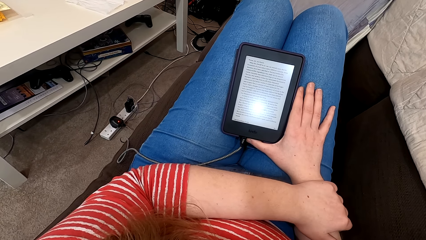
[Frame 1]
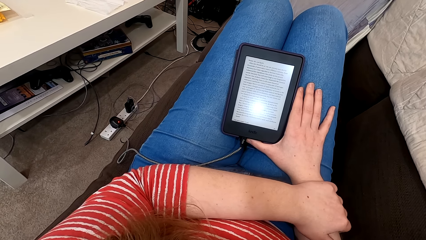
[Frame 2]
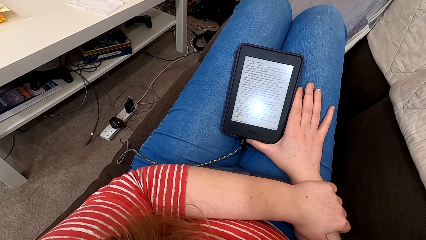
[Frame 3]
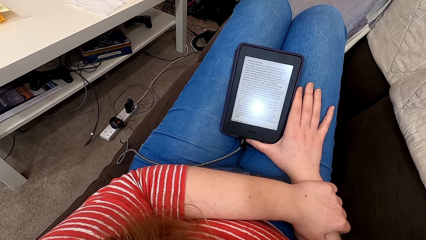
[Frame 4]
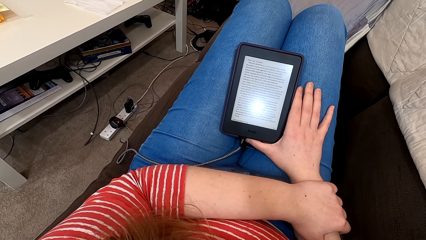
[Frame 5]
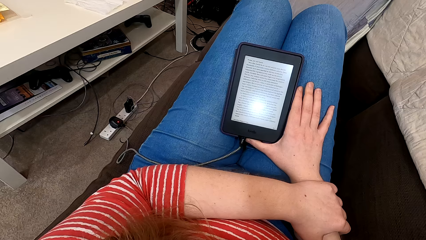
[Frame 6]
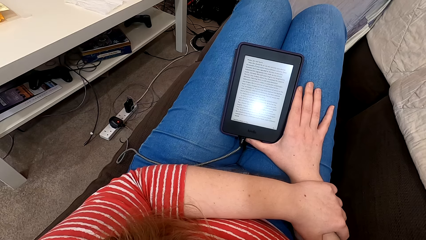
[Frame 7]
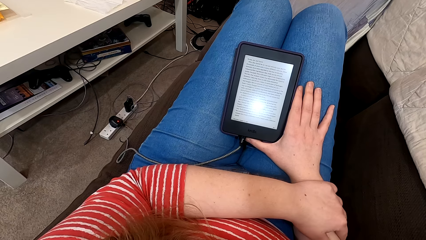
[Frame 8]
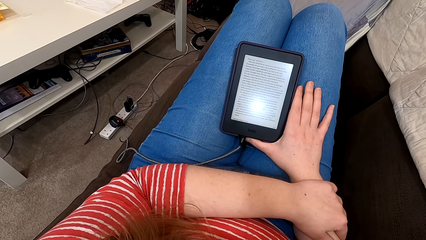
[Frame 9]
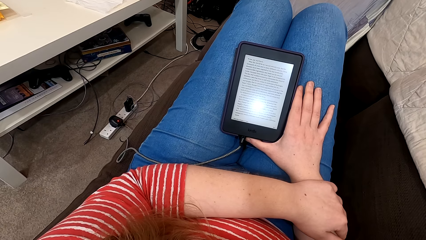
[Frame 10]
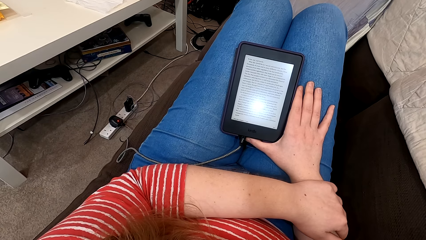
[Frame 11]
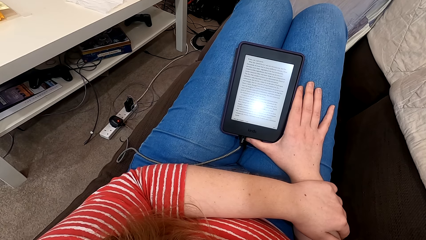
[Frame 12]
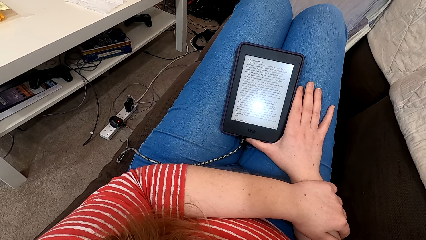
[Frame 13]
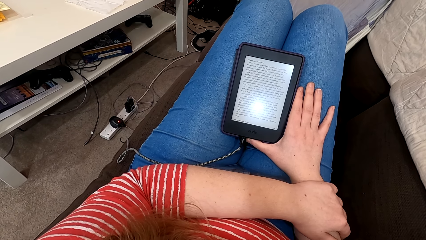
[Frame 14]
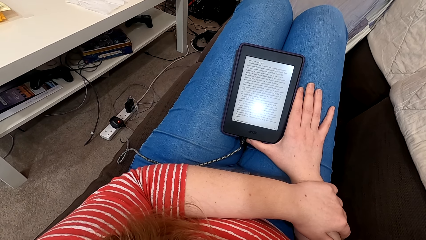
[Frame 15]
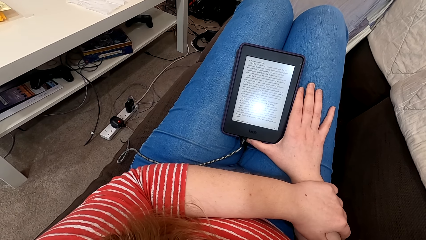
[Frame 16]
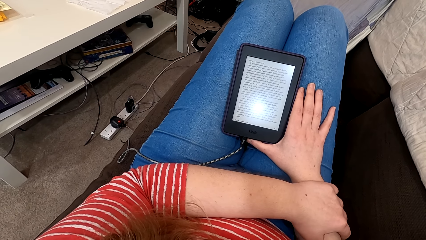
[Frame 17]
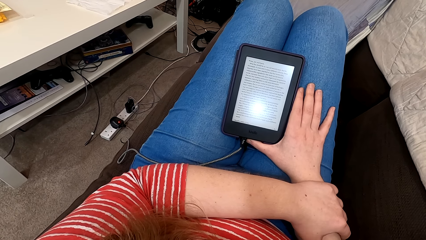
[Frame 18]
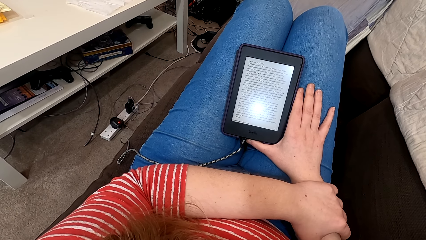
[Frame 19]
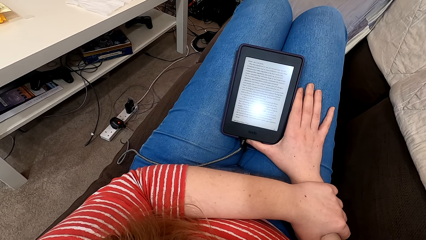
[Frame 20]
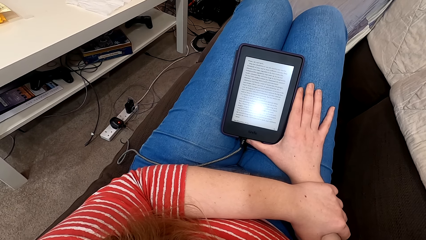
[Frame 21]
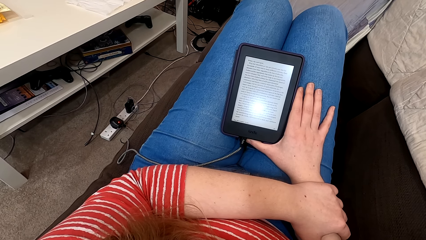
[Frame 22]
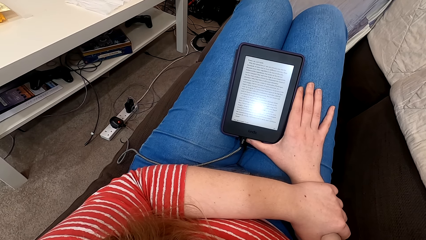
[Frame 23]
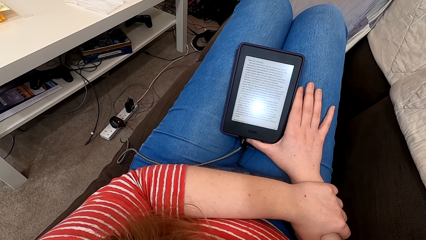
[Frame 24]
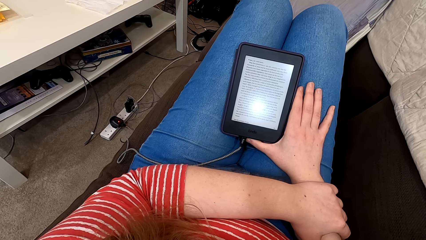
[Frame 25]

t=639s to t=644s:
The camera wearer reads from the tablet.

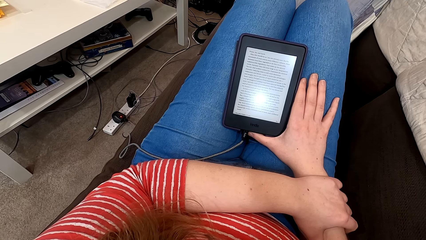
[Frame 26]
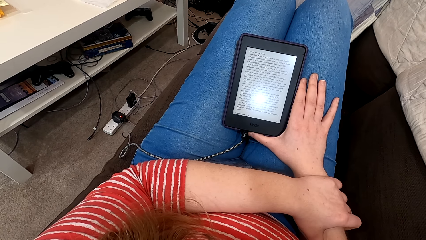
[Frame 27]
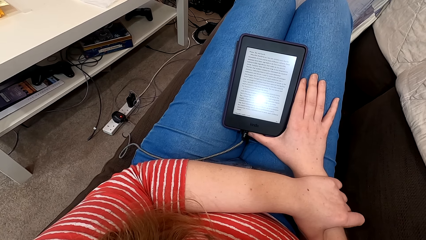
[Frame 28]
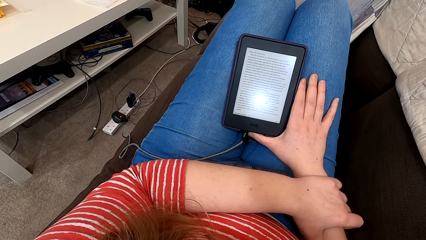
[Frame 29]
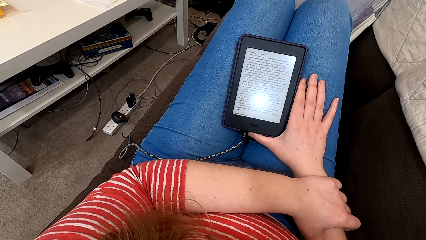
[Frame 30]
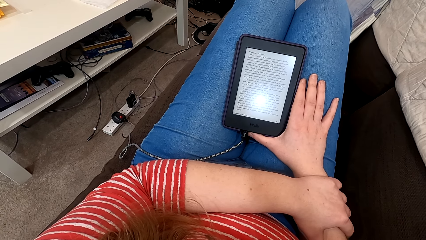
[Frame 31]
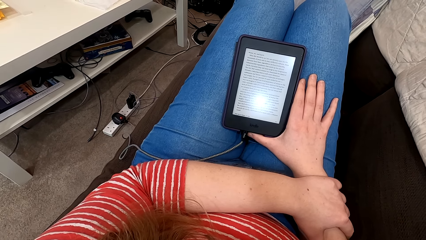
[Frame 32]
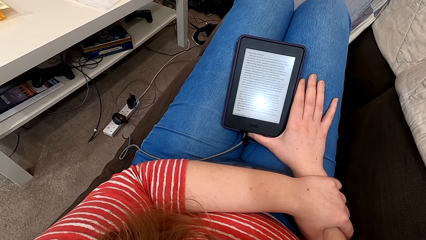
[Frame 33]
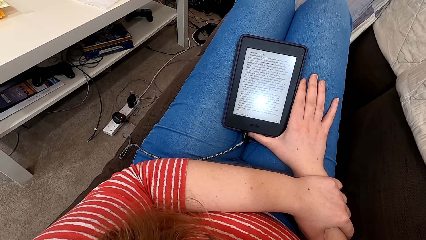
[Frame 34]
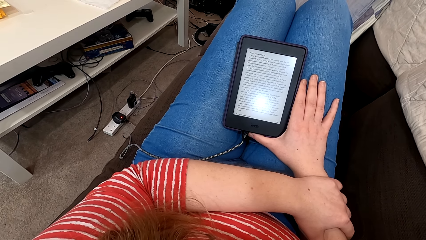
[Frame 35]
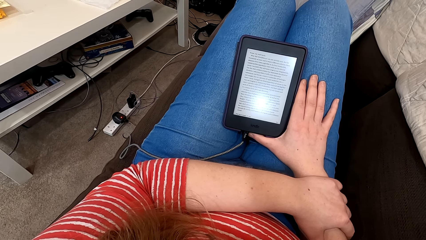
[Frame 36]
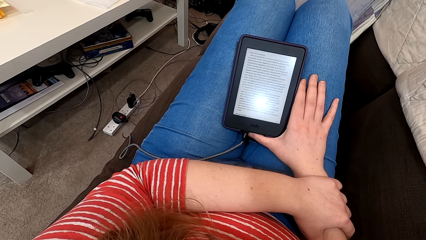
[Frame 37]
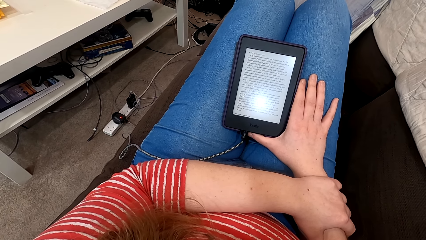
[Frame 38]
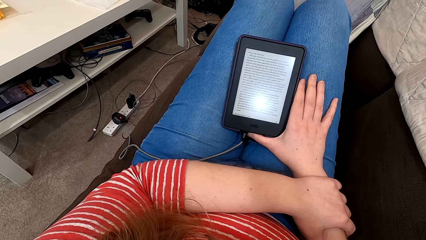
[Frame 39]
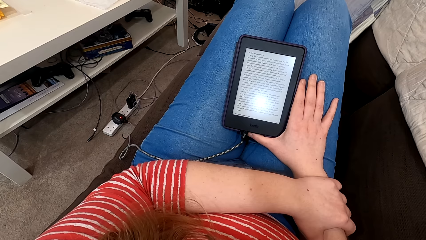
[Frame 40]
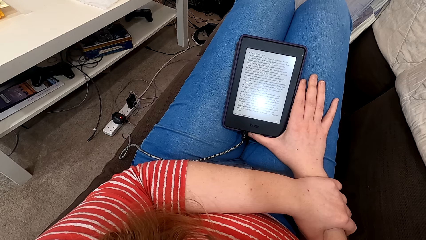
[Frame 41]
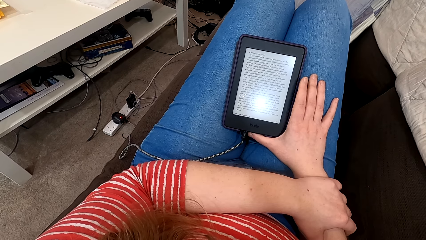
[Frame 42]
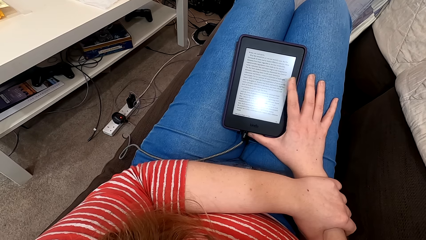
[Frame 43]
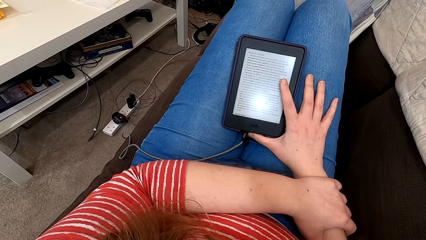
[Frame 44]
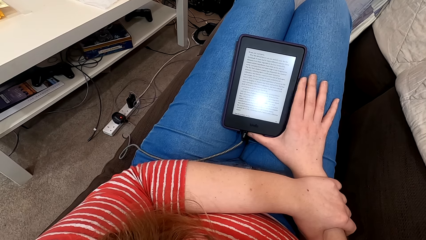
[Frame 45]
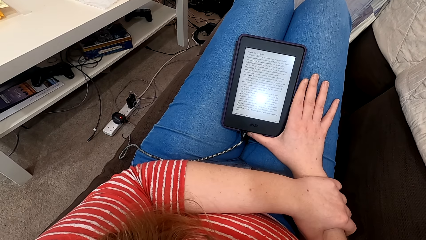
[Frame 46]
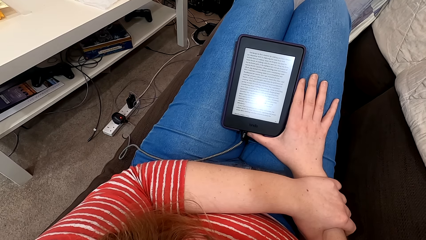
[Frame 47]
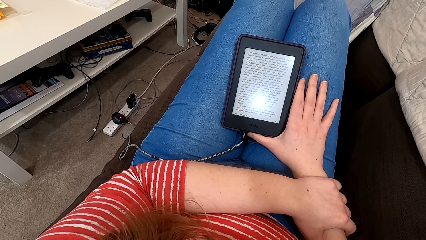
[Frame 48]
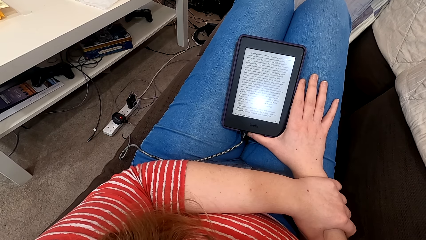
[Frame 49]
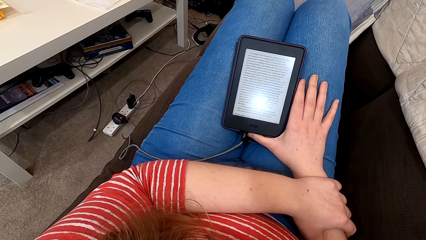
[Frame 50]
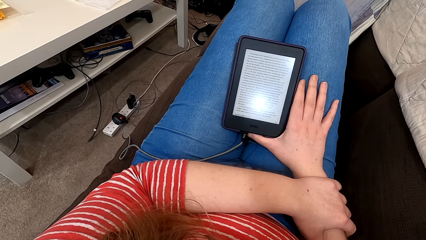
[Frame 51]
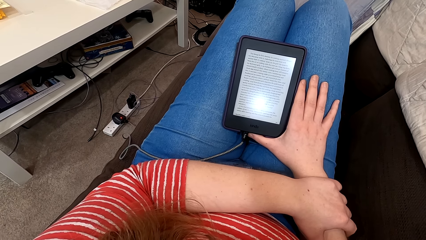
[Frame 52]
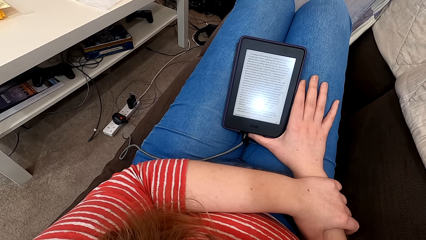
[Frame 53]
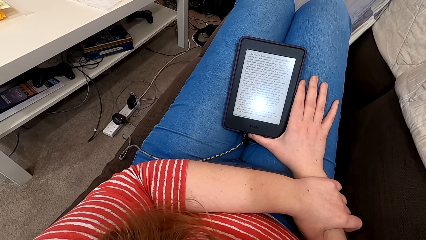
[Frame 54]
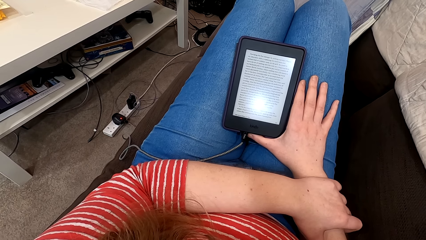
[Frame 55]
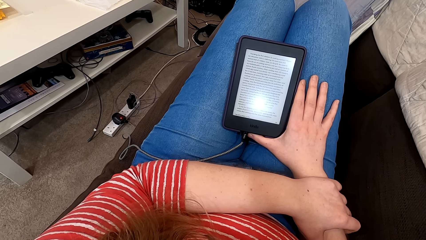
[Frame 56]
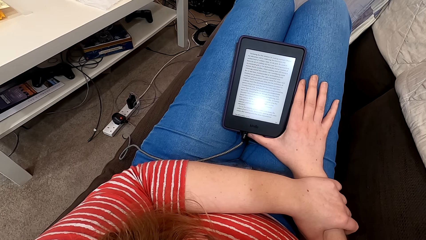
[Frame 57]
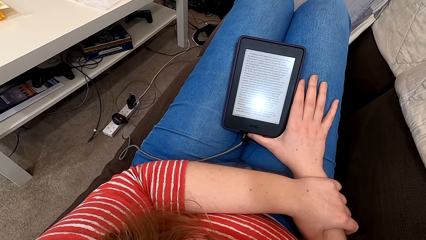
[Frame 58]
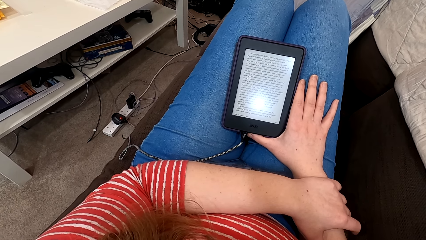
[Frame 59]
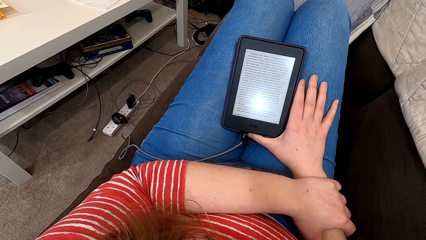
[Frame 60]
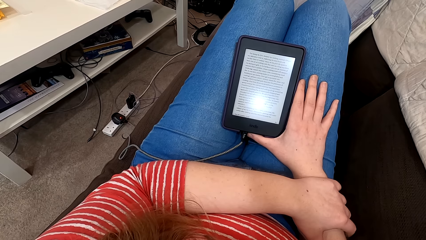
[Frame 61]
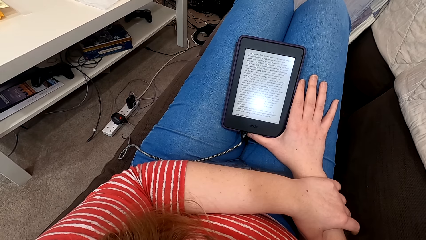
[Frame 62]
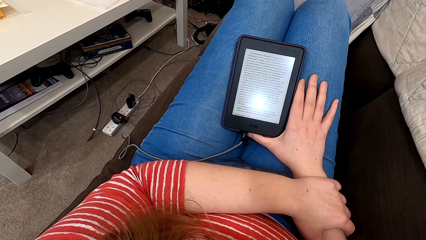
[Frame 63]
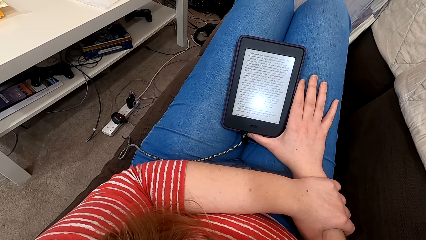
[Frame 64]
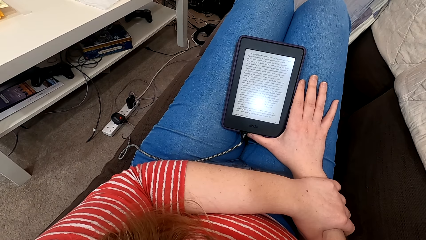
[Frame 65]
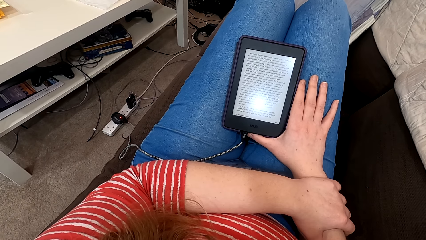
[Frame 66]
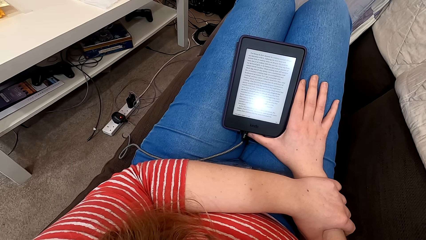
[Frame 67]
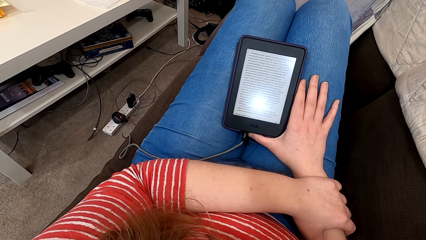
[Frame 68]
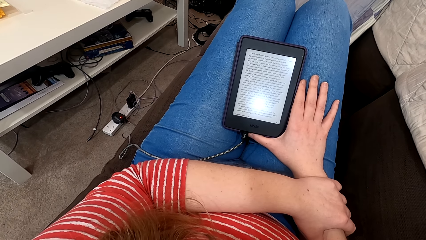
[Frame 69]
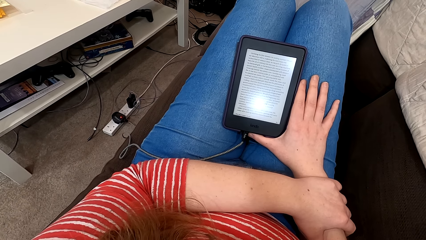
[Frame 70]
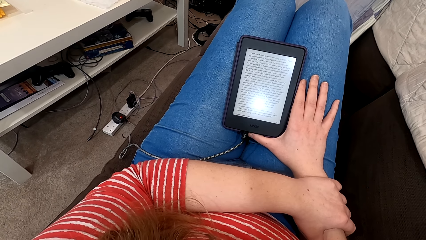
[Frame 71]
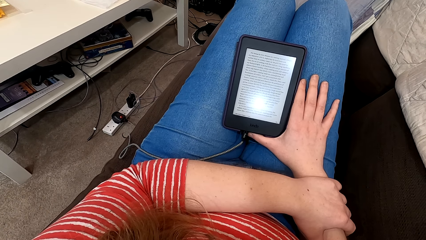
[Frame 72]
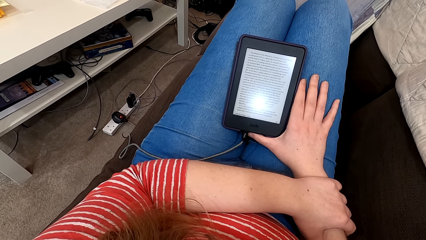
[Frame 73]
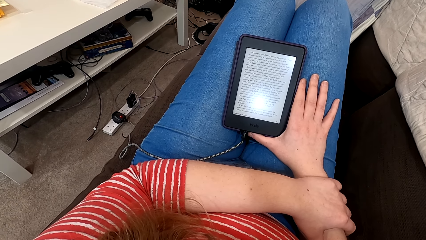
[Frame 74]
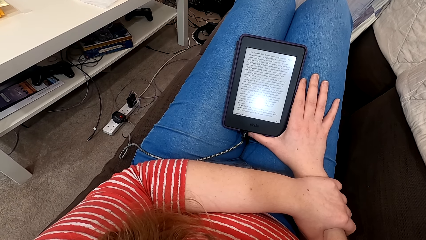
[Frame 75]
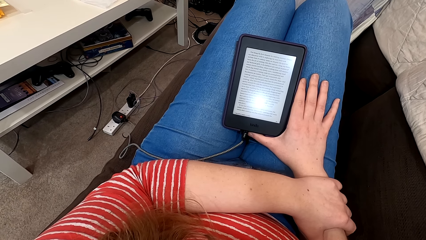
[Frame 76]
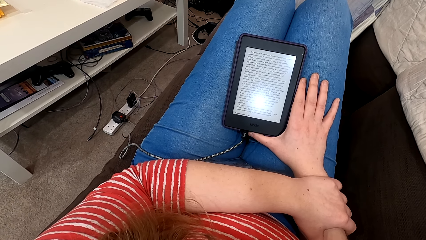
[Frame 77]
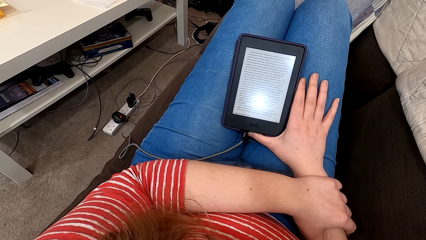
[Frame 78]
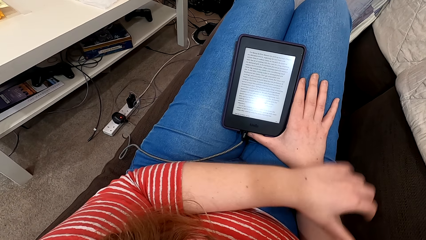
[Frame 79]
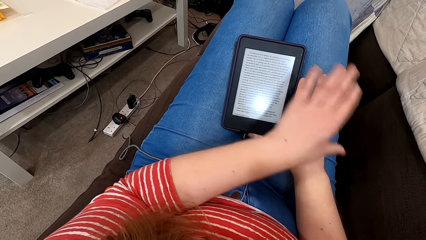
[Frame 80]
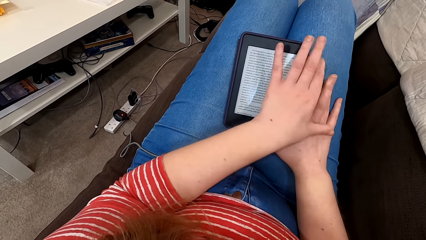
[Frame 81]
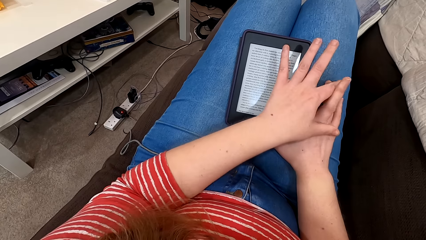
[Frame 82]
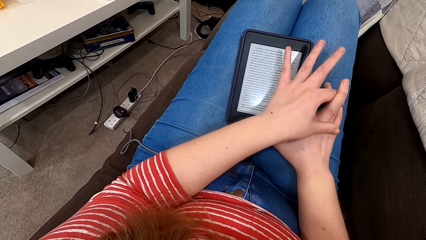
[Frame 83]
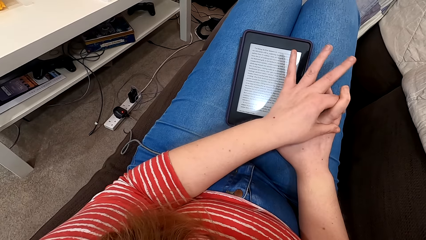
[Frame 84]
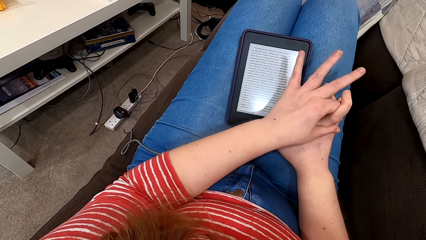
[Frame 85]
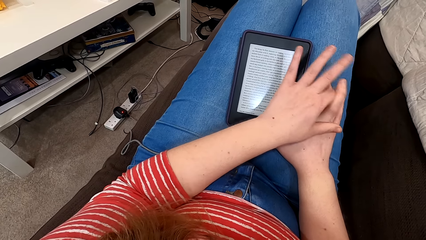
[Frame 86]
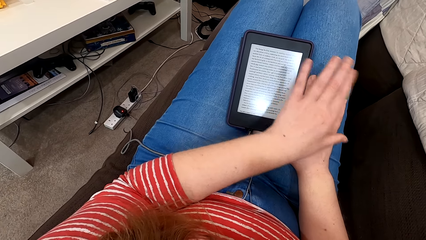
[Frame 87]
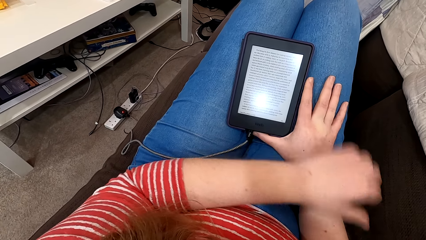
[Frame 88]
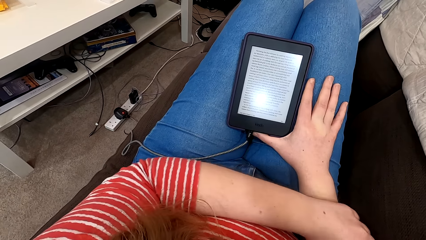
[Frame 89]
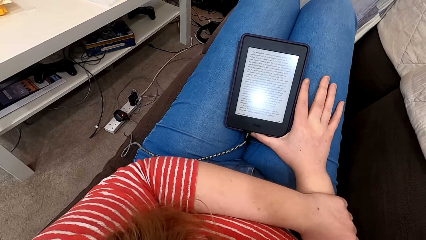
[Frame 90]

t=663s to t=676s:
The camera wearer moves the hand. They read from the tablet or phone. They tap the screen of the phone. They read on the phone. They move the finger. They read from the tablet. They move the hand.
